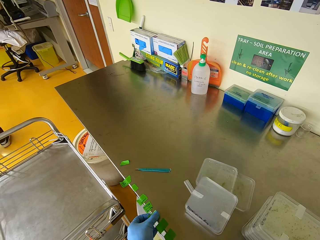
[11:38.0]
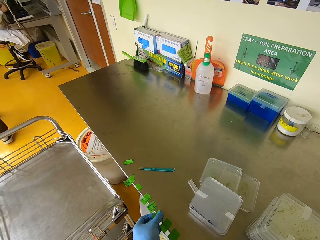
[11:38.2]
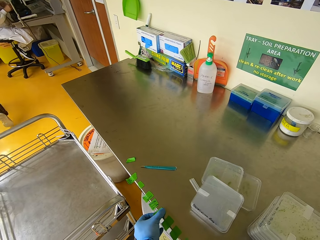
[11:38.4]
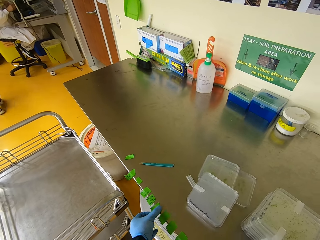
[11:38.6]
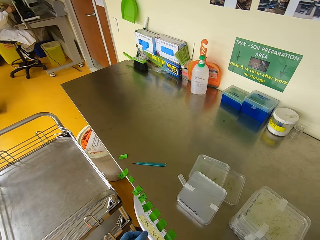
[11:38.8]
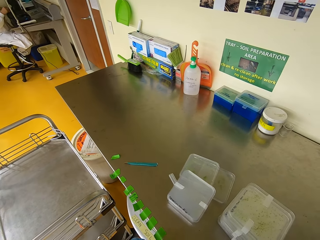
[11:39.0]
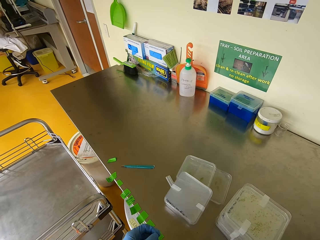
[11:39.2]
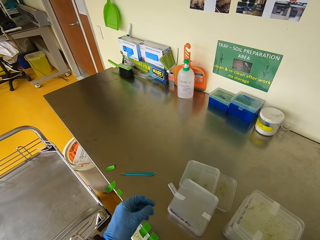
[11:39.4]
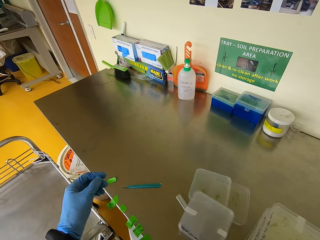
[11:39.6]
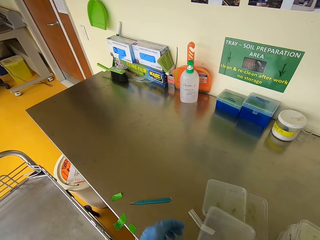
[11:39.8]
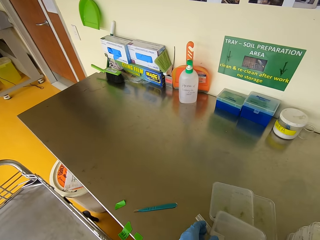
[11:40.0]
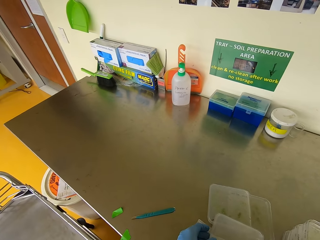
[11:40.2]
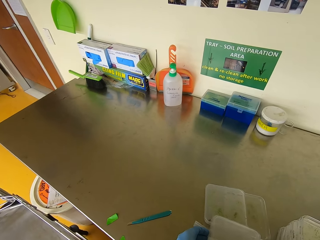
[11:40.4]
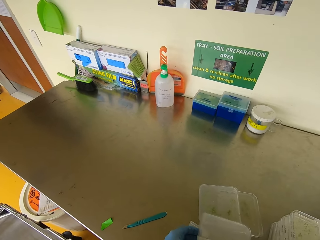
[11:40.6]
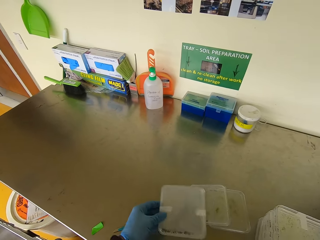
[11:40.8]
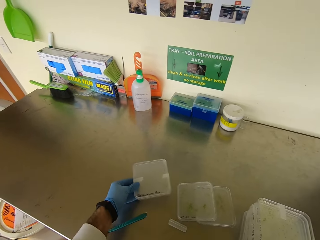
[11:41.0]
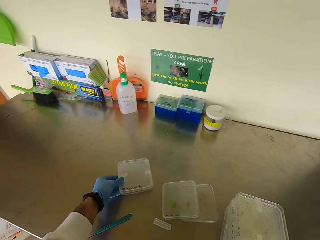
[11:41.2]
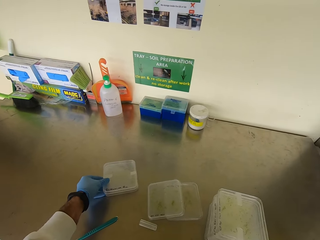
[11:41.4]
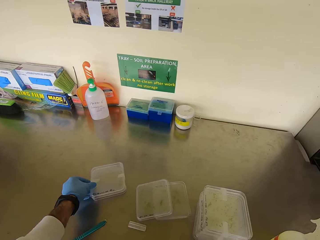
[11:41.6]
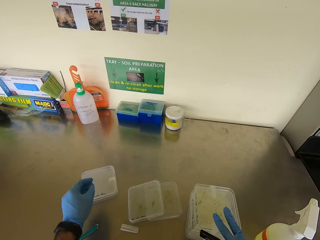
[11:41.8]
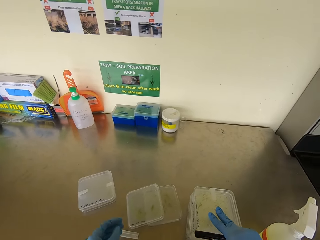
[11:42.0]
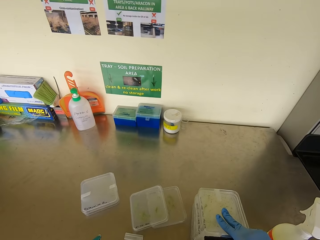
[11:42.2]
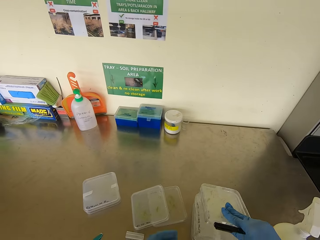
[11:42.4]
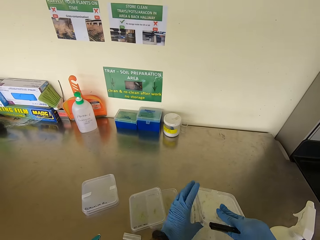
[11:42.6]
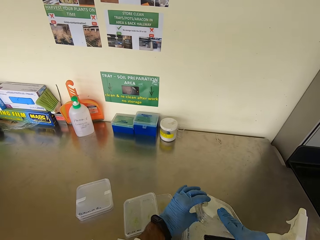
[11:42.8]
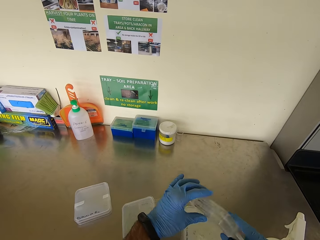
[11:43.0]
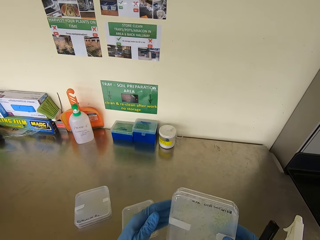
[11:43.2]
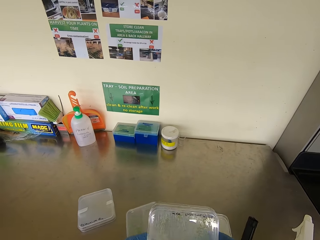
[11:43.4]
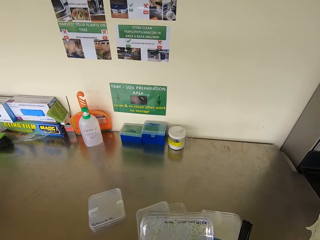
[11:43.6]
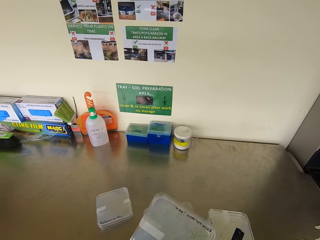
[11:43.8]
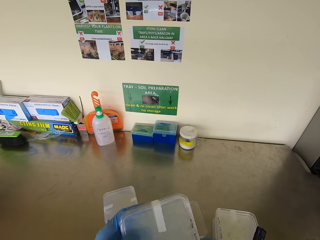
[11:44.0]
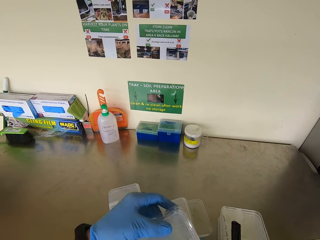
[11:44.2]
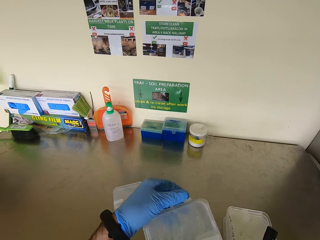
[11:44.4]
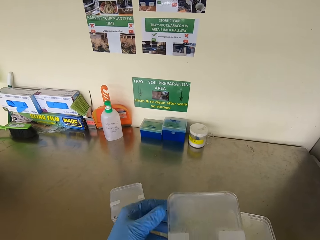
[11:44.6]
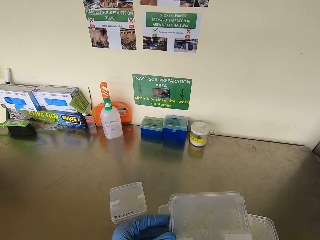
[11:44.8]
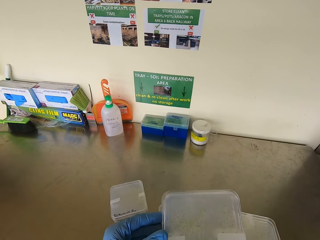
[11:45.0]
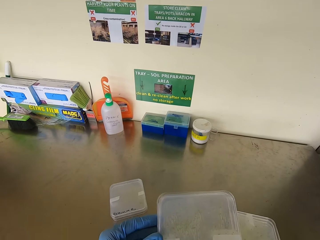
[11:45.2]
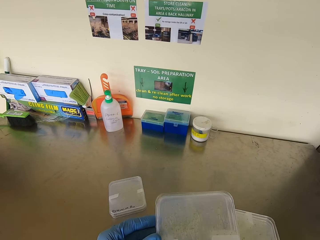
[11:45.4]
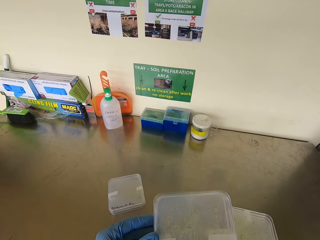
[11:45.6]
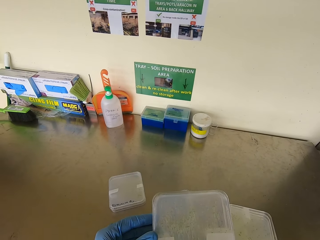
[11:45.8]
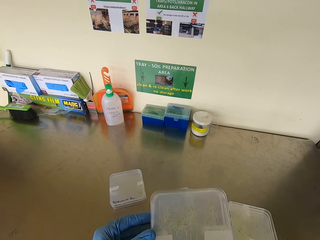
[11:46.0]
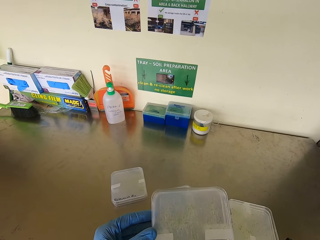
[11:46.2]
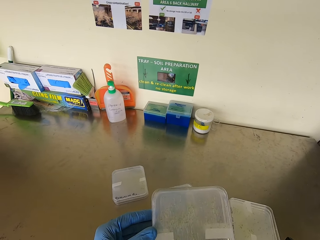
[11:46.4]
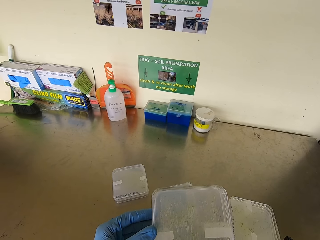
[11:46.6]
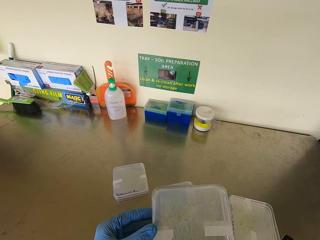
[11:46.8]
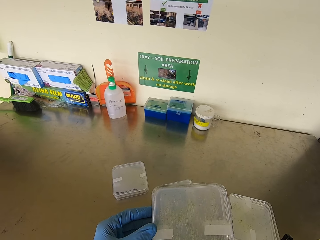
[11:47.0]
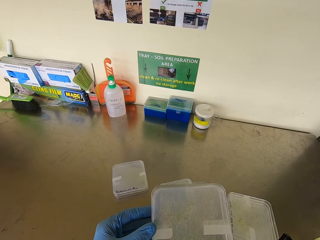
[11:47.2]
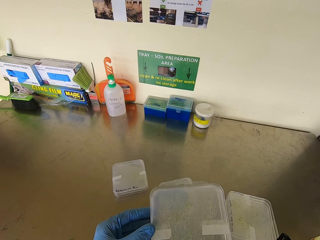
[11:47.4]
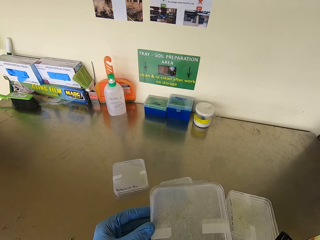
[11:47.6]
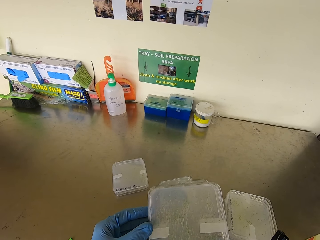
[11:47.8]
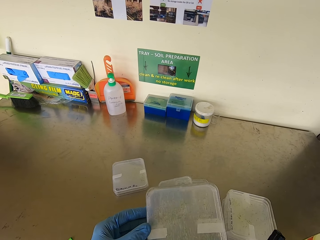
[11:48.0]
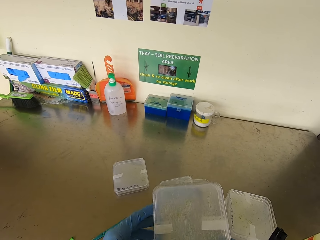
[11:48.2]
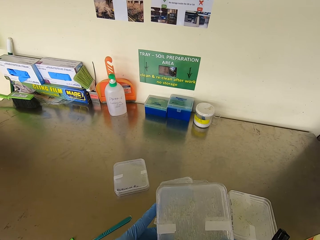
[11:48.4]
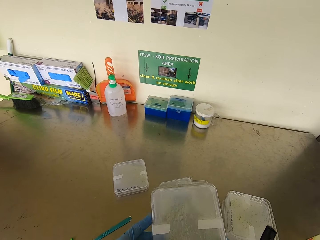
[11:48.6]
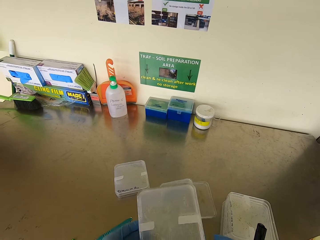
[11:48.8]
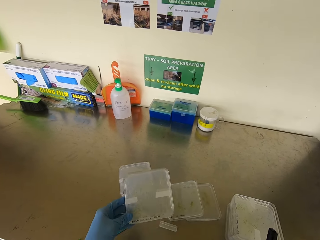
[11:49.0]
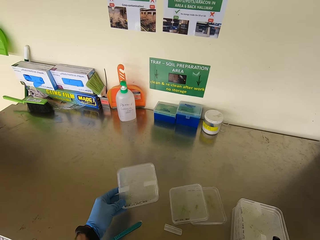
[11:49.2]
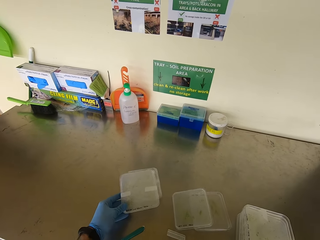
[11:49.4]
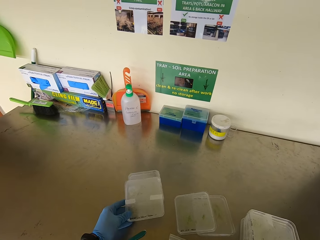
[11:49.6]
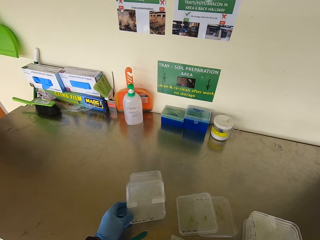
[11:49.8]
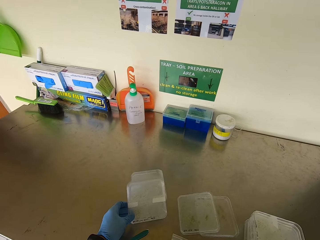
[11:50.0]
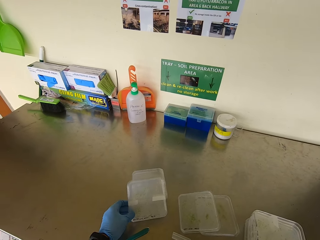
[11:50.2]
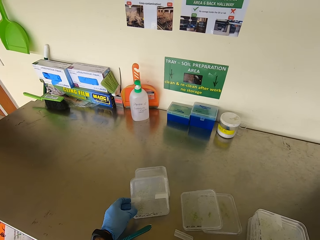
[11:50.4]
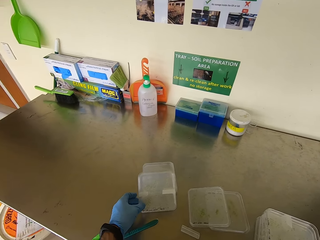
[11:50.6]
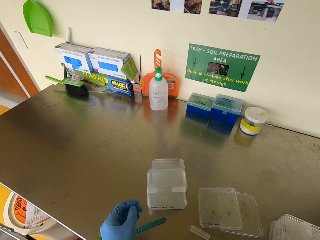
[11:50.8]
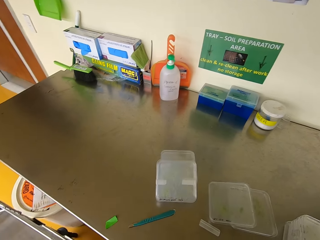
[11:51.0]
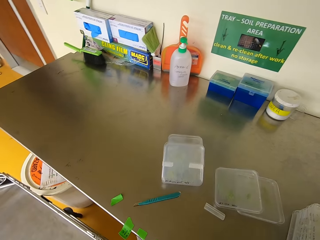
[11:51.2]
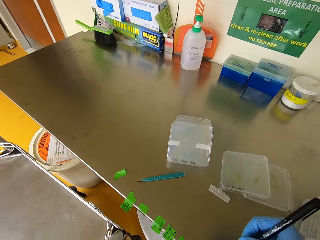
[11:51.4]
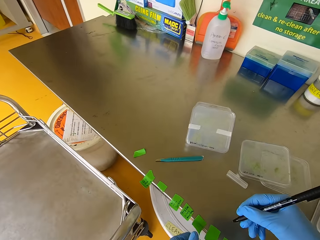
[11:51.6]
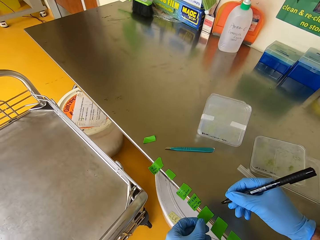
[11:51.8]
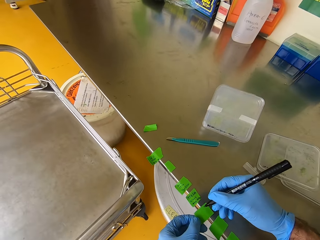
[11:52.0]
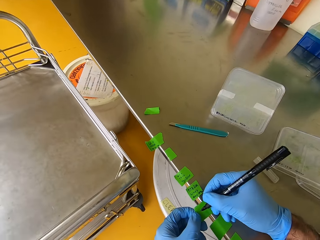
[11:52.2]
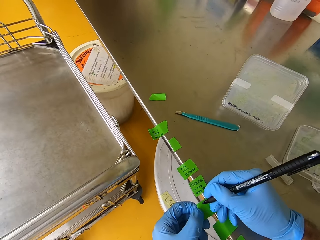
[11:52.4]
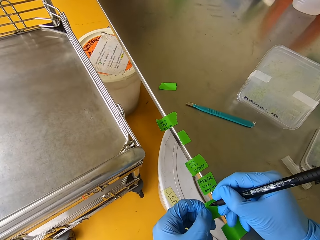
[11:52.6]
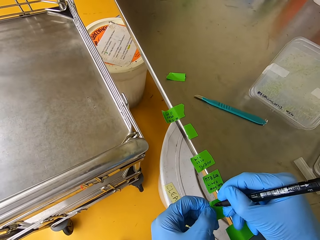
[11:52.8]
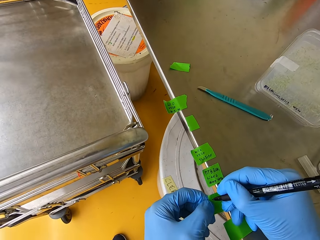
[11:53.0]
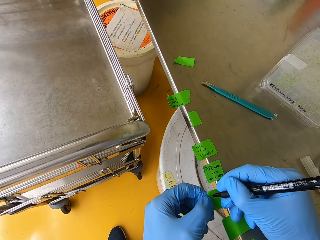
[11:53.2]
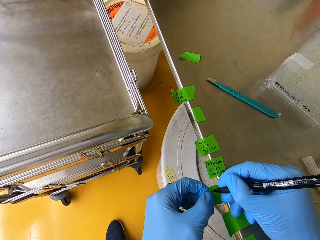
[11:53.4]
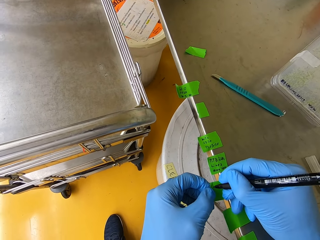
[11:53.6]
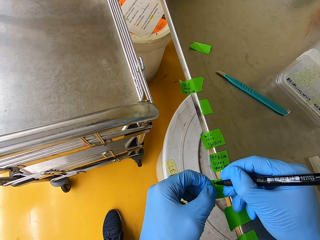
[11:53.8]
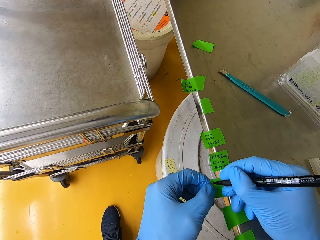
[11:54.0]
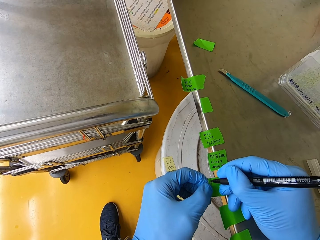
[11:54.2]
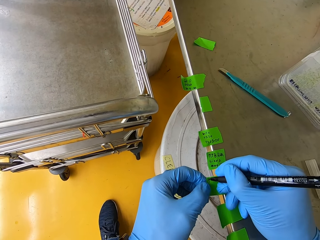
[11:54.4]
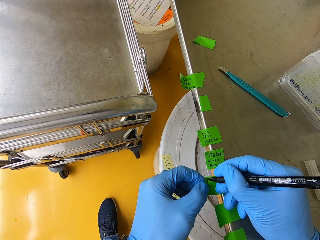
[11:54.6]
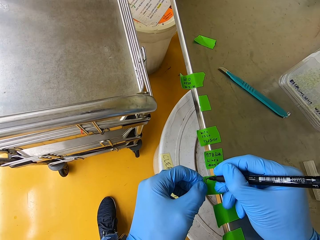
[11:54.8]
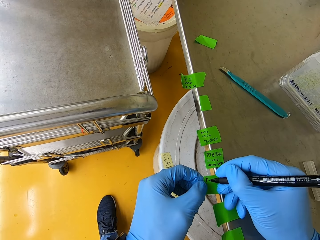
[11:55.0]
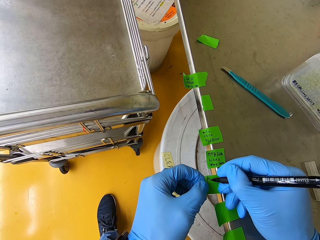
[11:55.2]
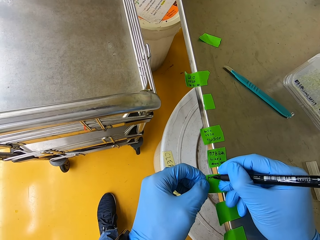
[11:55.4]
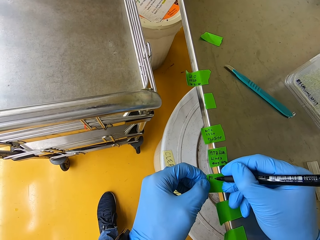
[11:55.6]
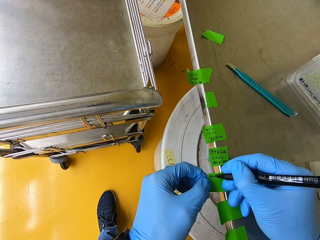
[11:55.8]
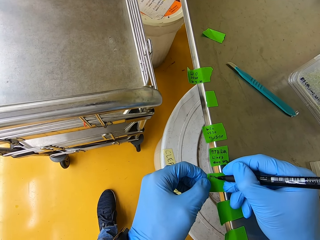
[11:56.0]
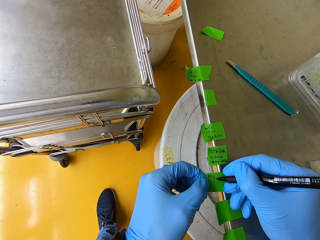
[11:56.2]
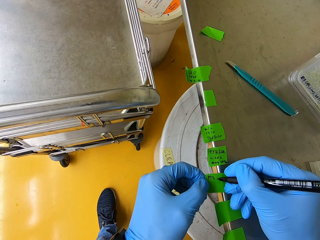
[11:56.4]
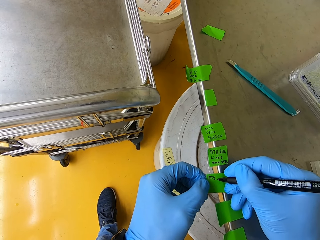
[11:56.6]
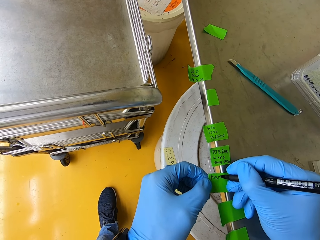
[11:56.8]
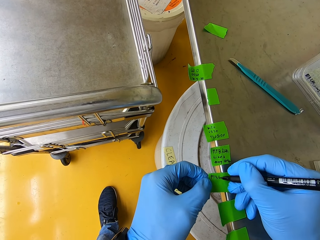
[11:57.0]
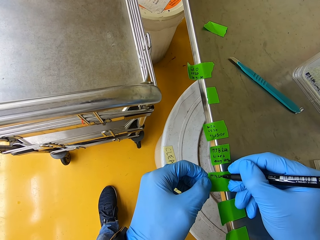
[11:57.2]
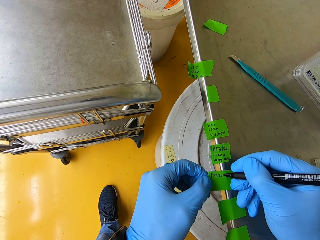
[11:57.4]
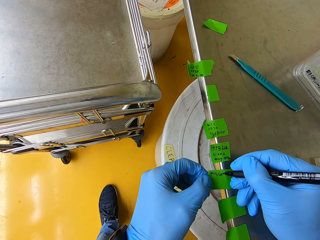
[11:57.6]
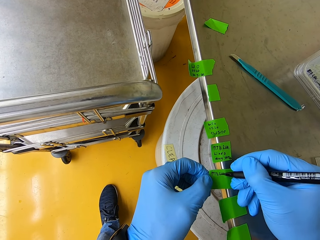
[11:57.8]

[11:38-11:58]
The camera wearer sticks the Plant Tie Tape on the counter. They pick a seedling from the container. They put down the seedling on the container. They pick the seedling from the container. They put down the seedling on the container. They label the Plant Tie Tape.

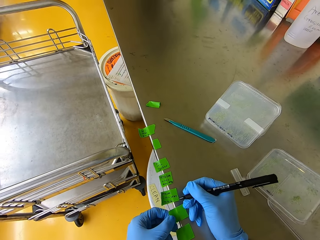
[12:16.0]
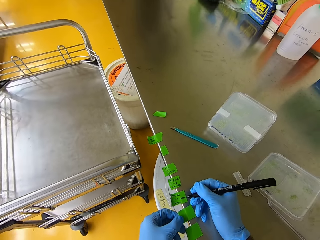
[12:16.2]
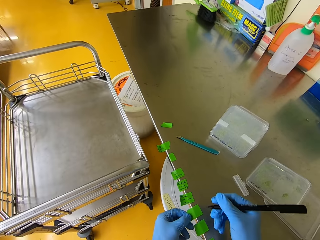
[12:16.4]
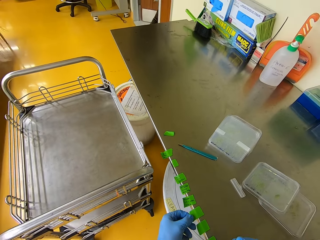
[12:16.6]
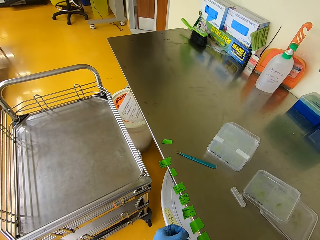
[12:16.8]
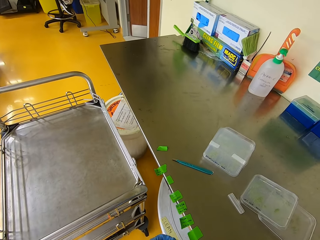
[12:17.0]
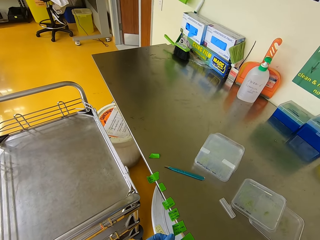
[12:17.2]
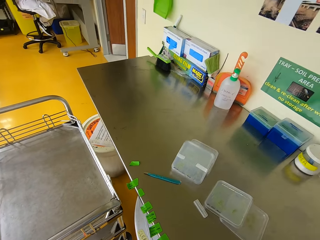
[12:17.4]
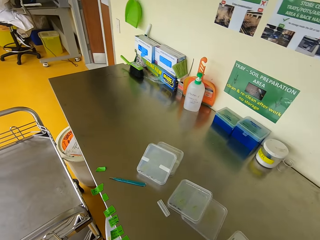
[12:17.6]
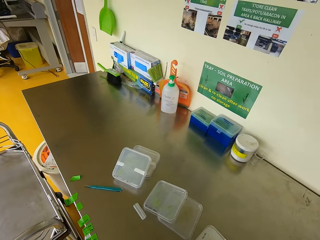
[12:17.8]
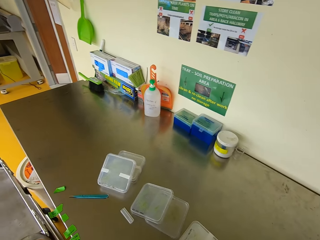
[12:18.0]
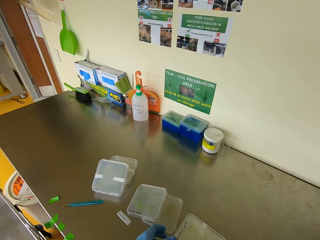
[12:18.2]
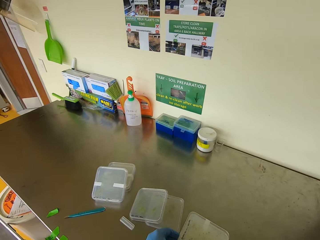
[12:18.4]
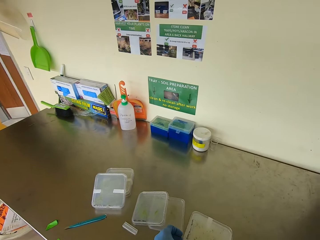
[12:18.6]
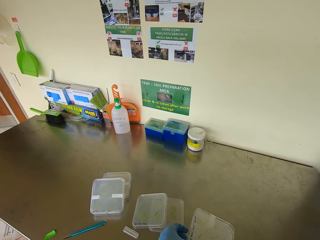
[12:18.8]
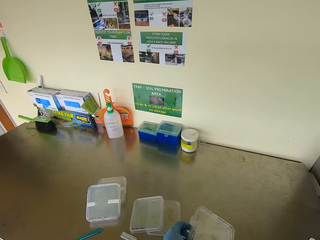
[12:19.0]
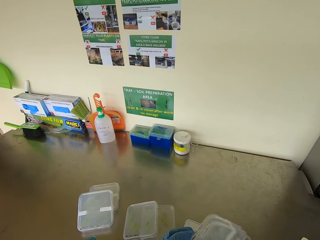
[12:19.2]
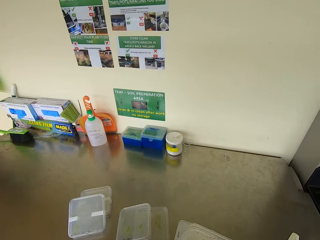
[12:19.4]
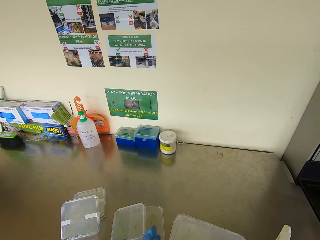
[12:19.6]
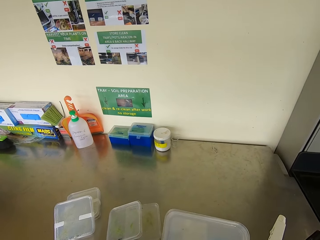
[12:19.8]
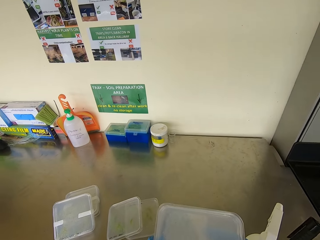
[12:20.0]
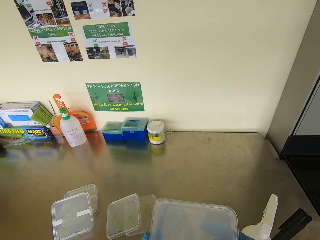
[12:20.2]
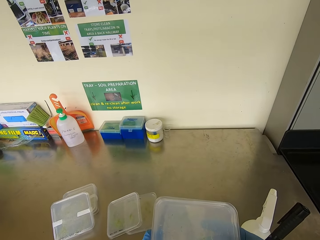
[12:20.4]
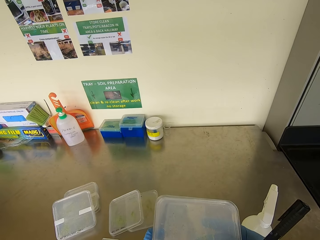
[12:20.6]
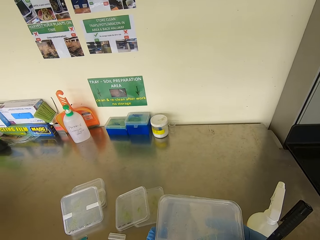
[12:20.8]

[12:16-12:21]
The camera wearer looks around. They pick a seedling from the container.
